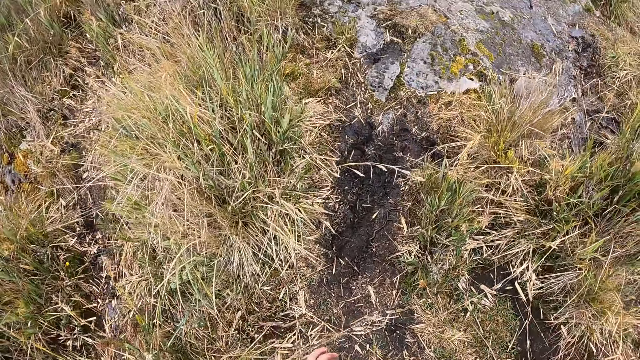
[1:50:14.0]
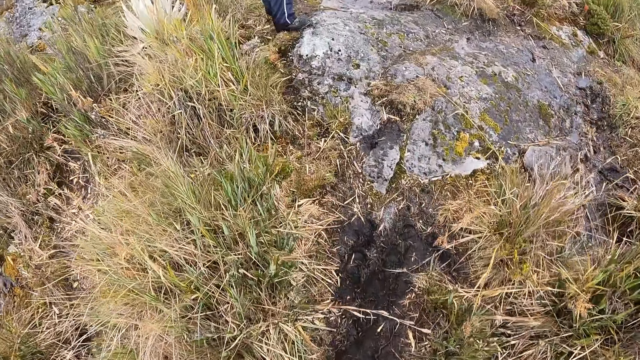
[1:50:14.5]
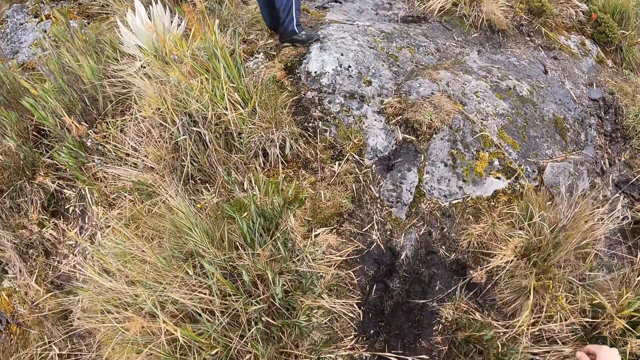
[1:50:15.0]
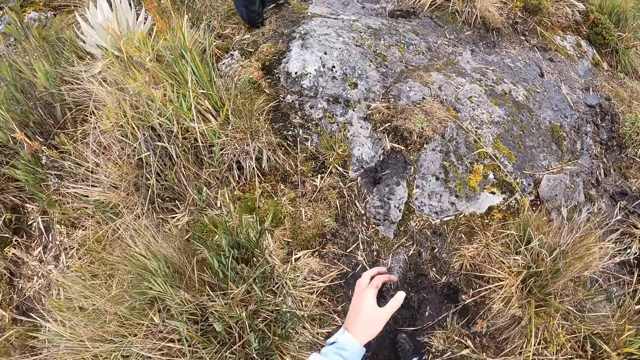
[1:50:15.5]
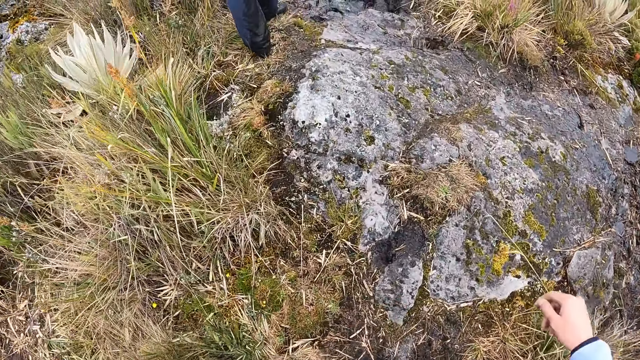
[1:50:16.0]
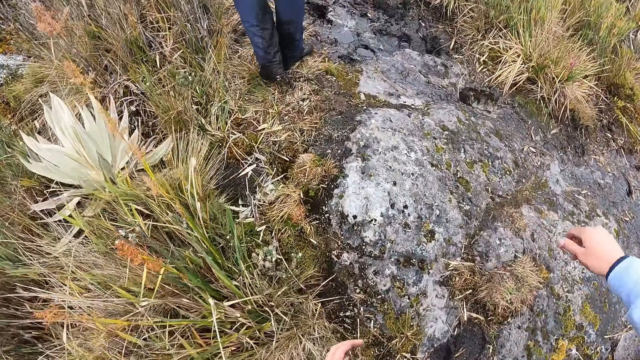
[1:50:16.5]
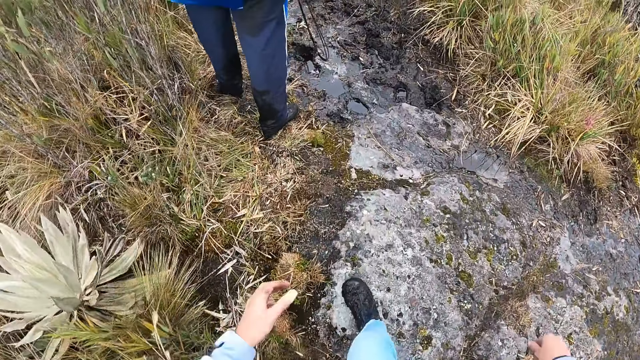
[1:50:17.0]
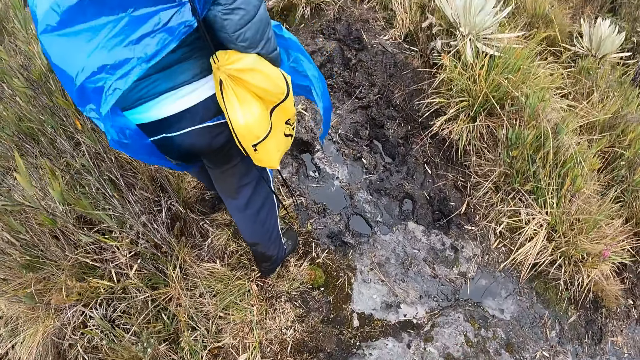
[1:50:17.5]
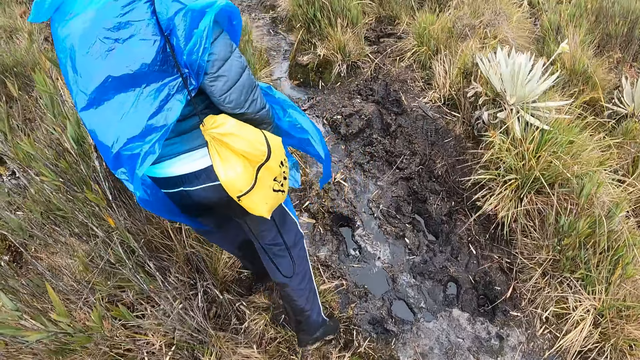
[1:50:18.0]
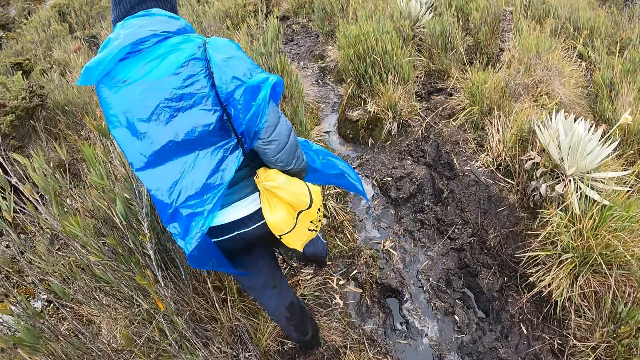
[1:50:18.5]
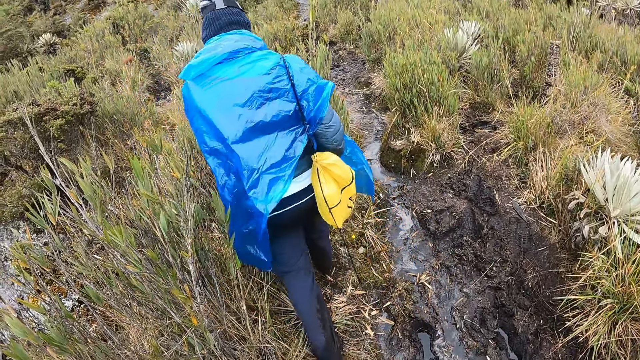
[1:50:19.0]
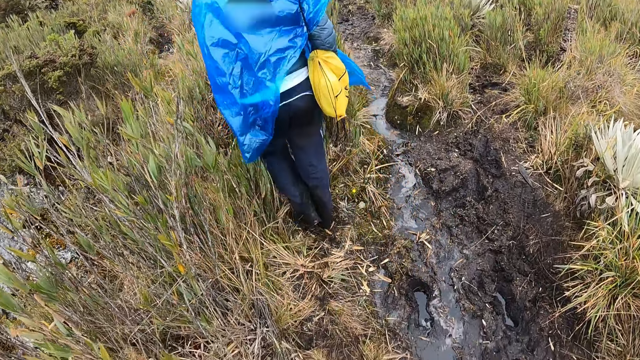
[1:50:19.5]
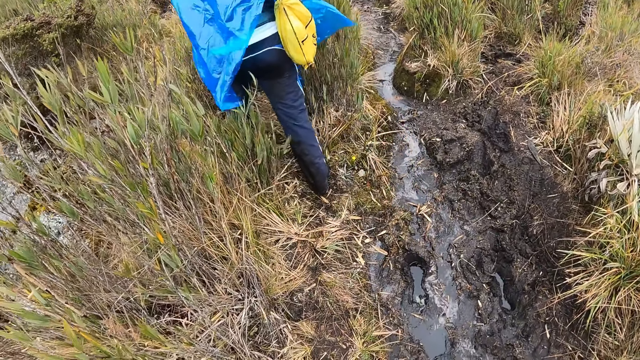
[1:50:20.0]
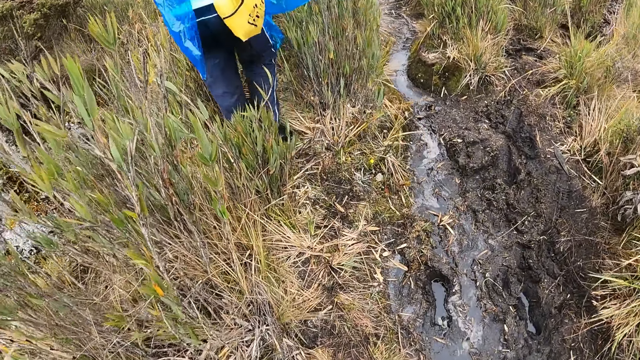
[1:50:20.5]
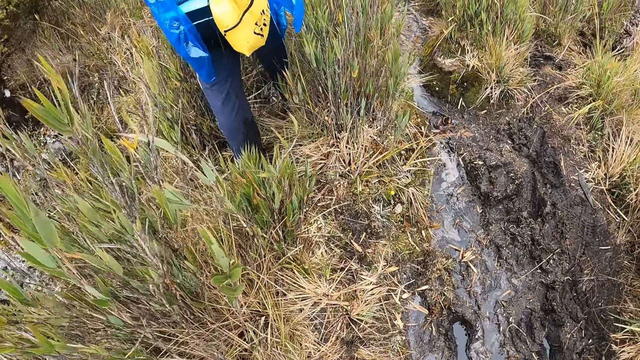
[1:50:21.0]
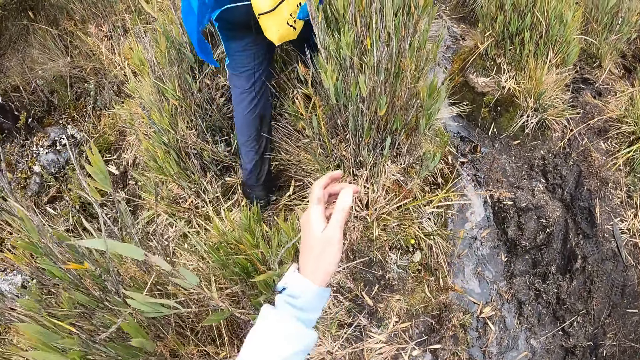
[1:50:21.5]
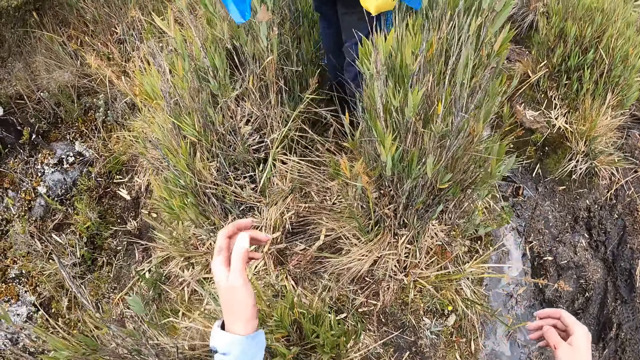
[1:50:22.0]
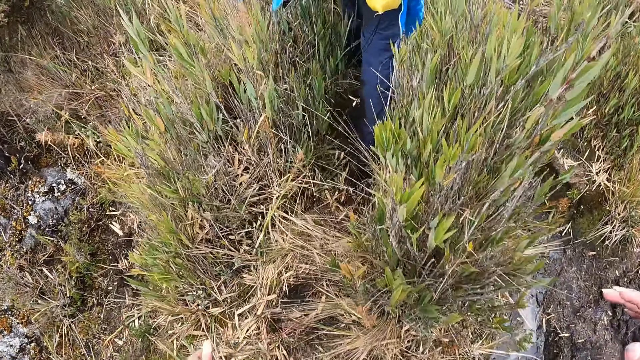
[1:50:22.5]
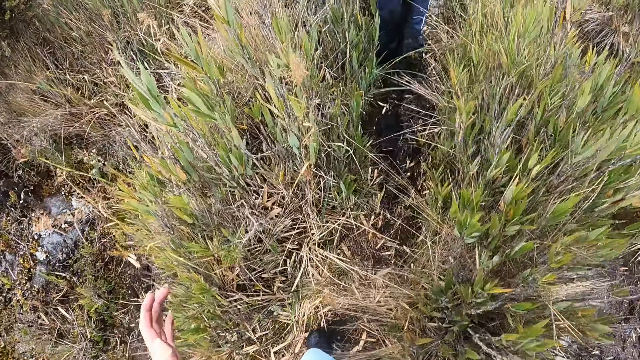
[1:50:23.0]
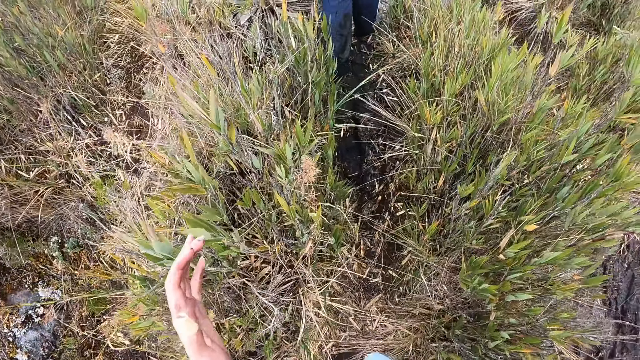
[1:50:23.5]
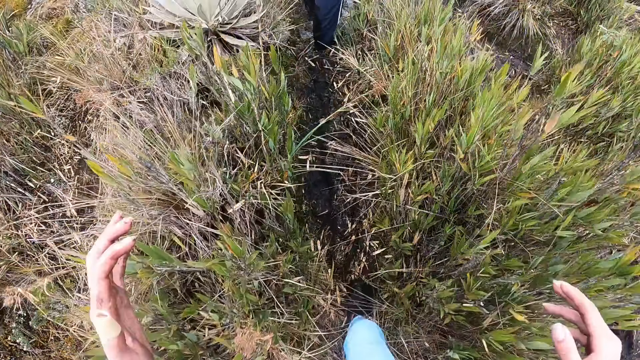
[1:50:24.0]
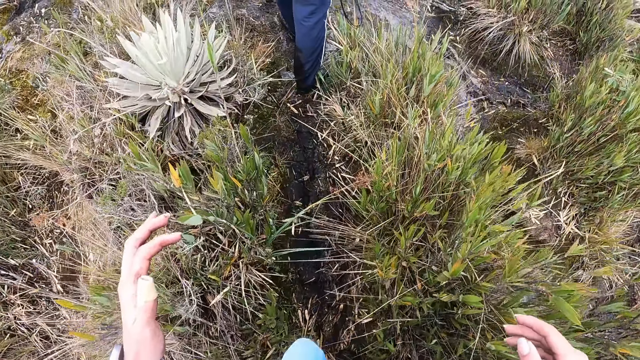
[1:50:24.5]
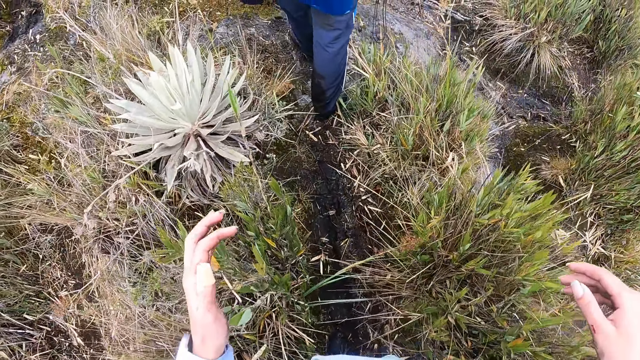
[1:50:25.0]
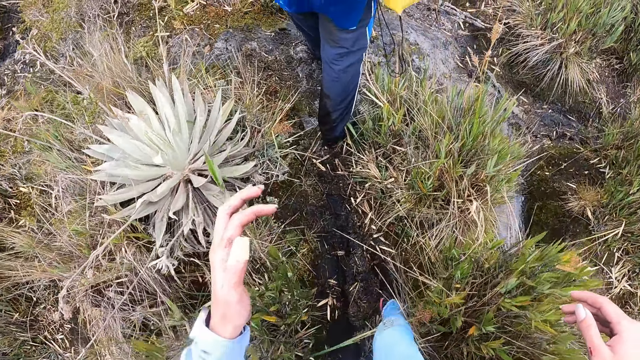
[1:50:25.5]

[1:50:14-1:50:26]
A man walks up the hill.

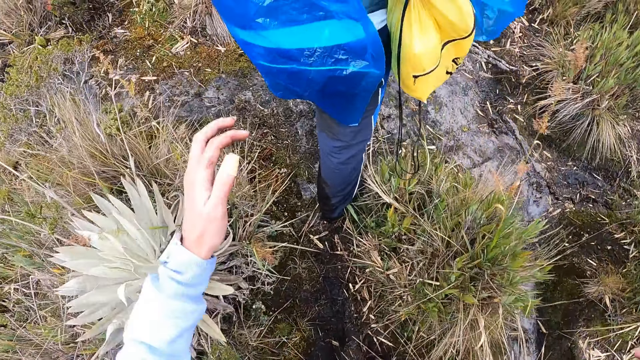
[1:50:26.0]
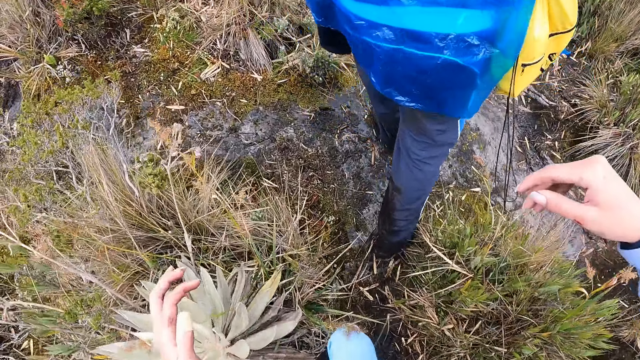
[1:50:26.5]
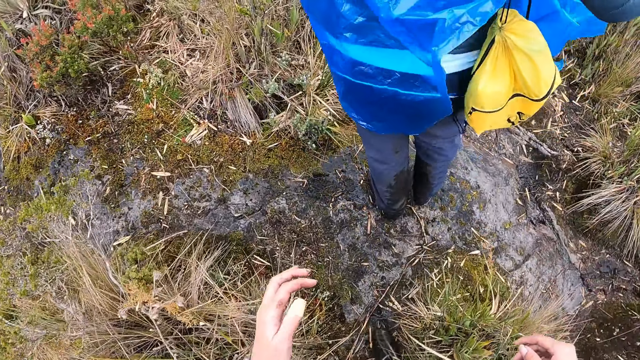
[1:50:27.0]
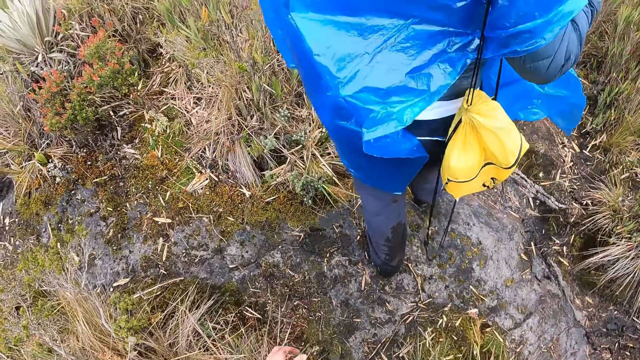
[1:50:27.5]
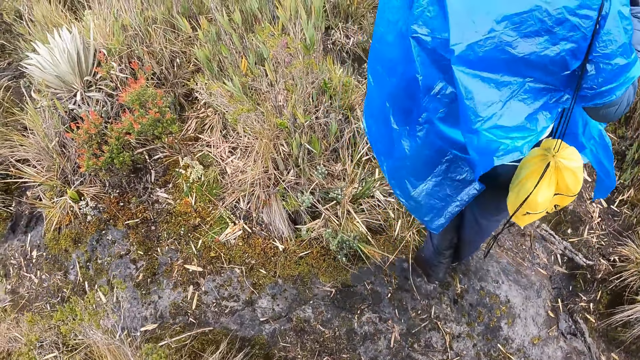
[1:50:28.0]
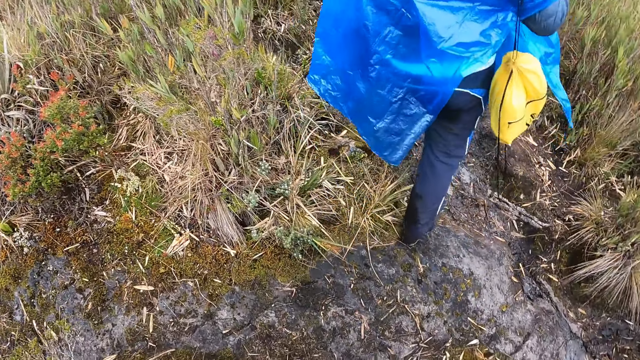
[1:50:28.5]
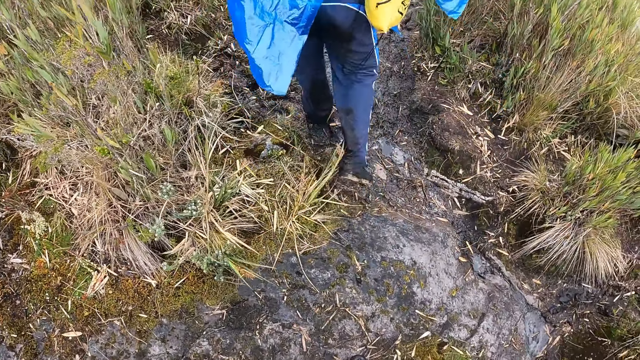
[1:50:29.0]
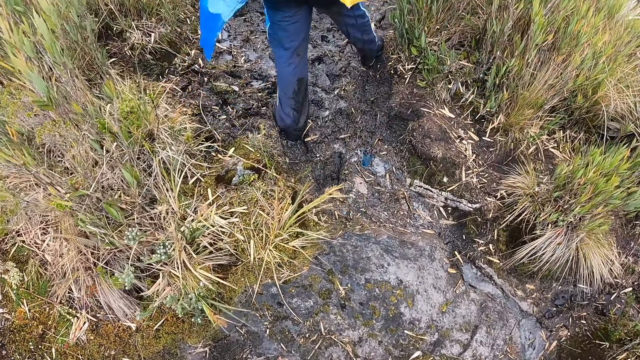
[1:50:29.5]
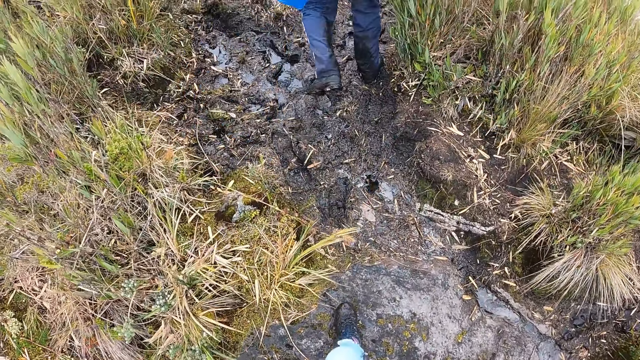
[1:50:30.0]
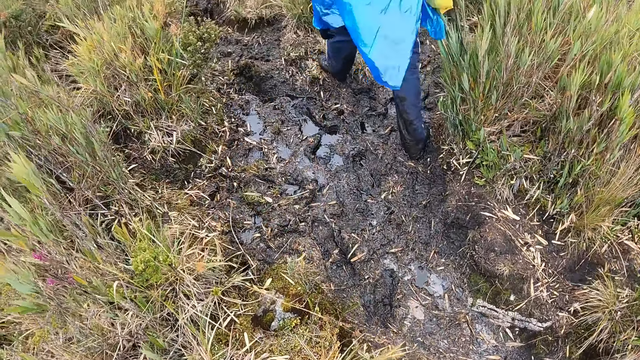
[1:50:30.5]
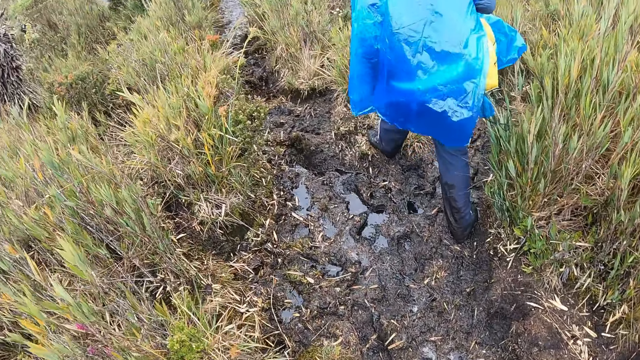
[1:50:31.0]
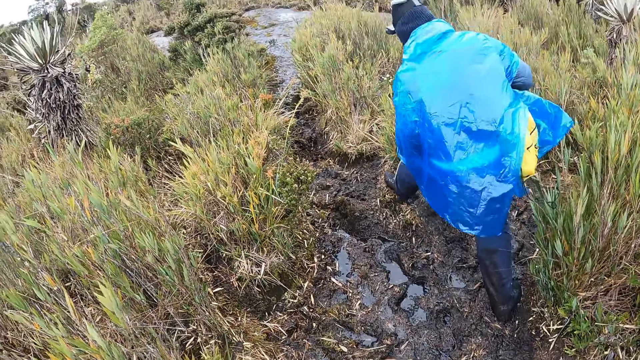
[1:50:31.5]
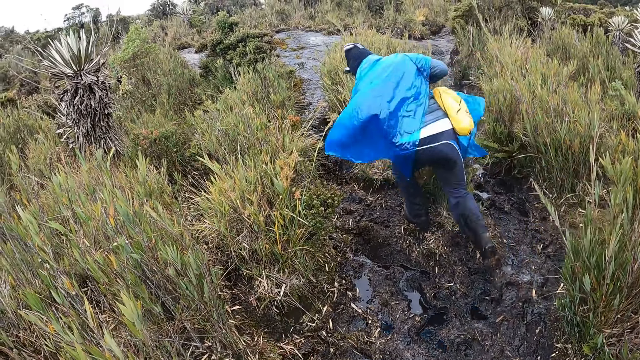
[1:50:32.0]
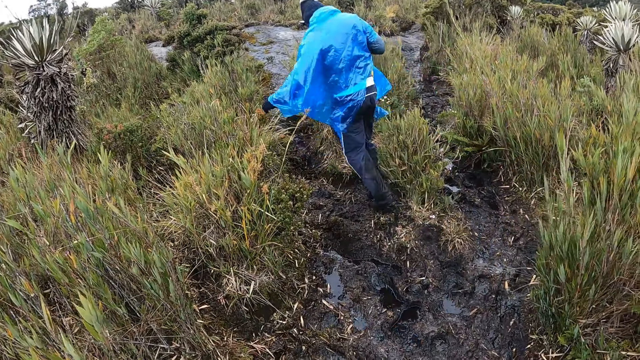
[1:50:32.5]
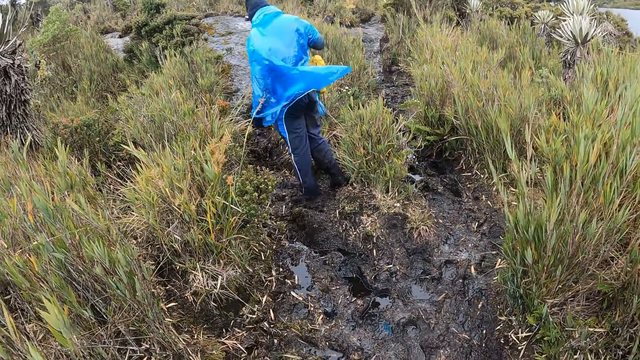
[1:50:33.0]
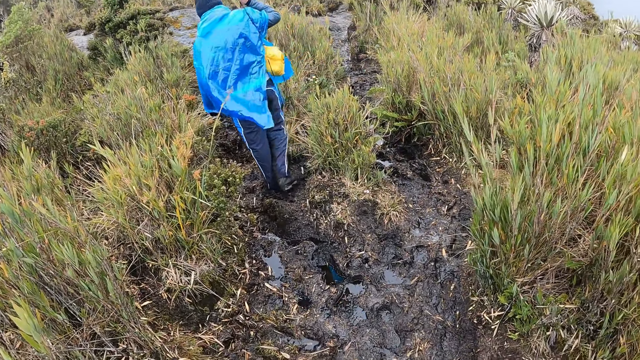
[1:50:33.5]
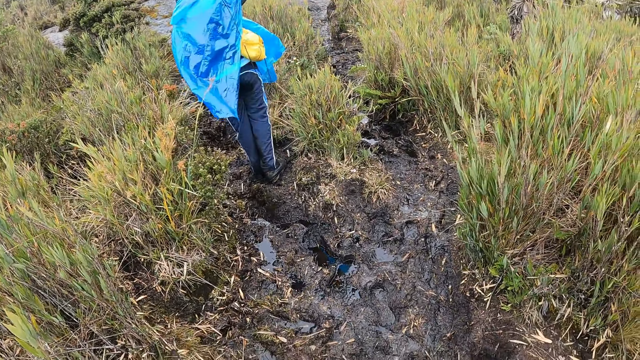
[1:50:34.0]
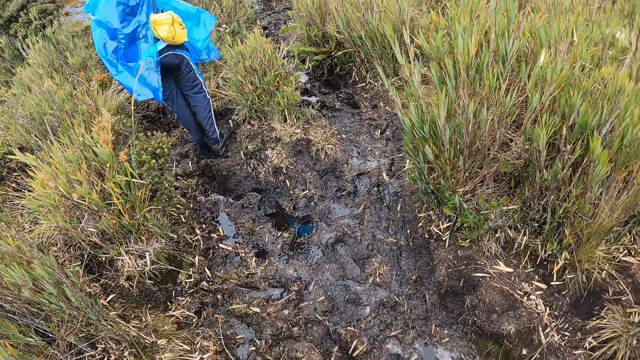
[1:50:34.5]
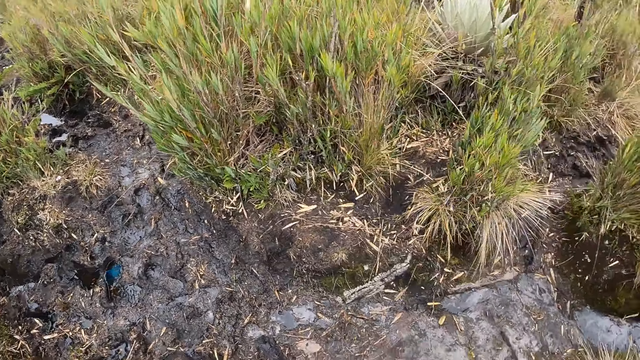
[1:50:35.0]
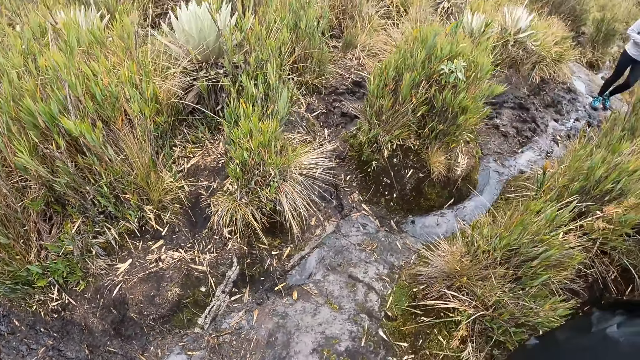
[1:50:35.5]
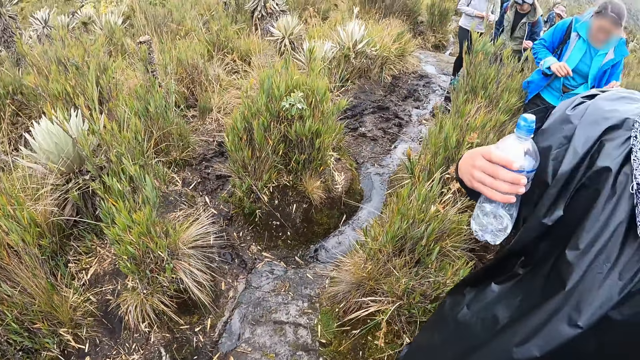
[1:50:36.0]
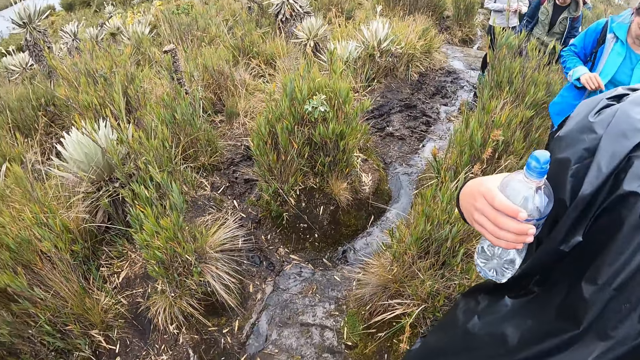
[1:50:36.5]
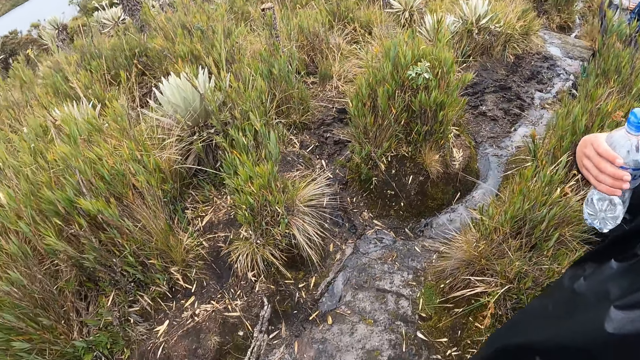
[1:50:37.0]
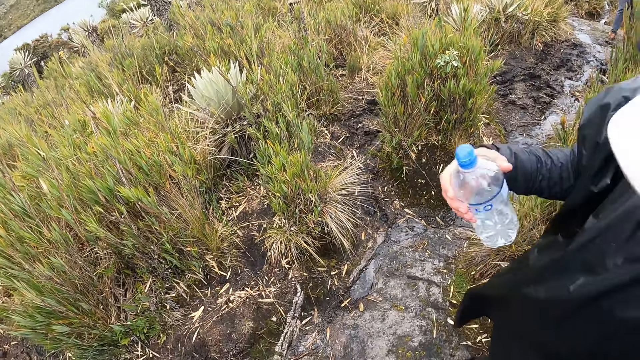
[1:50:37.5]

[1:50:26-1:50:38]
A man holds a water bottle in his right hand. The camera wearer looks behind.
